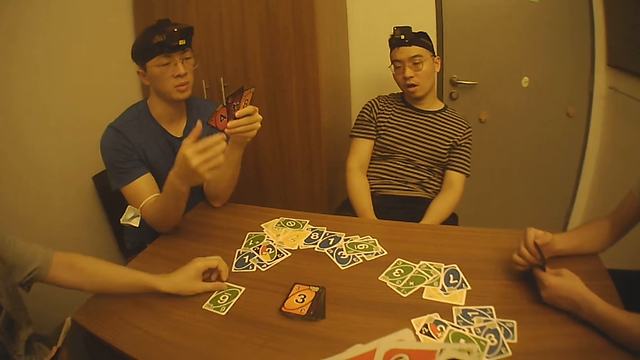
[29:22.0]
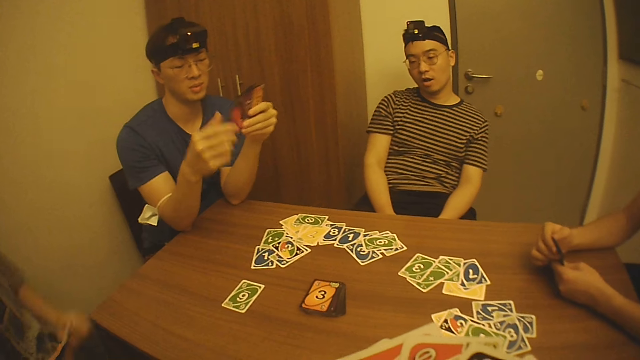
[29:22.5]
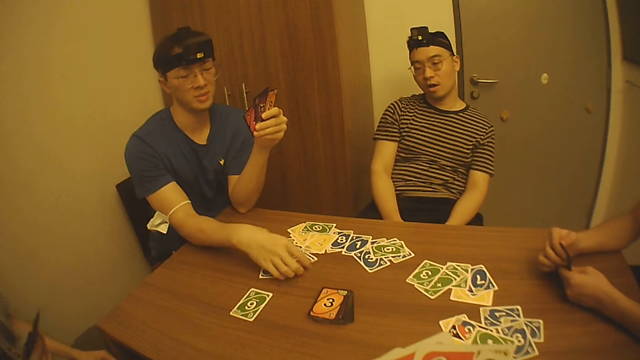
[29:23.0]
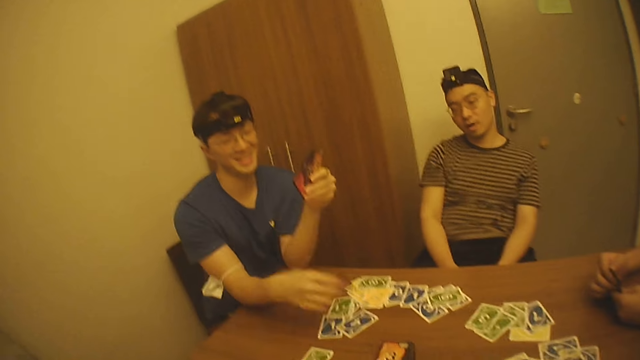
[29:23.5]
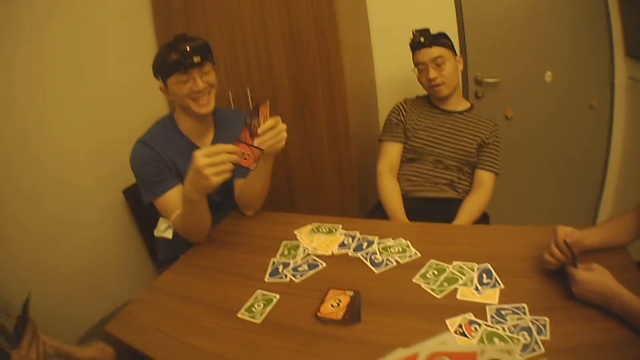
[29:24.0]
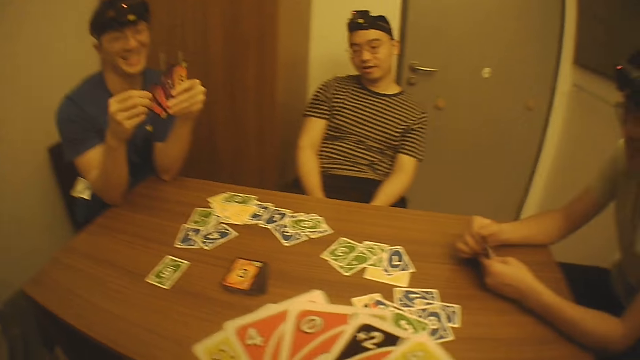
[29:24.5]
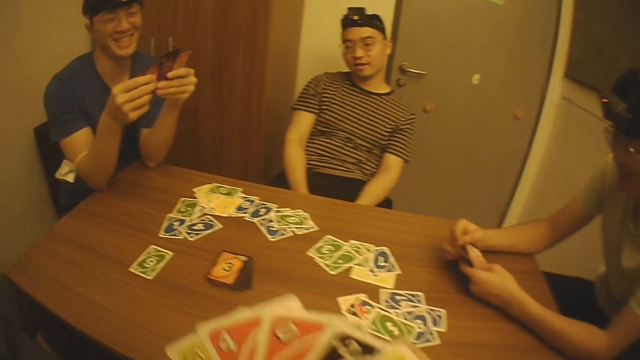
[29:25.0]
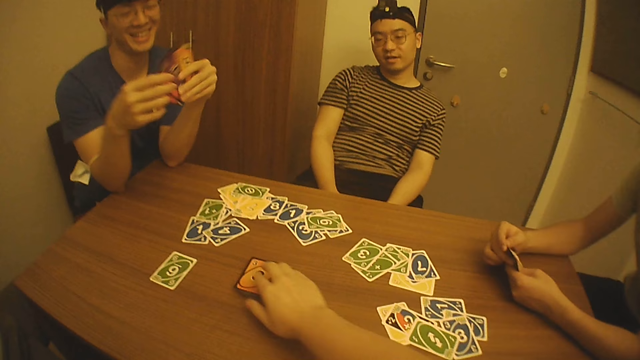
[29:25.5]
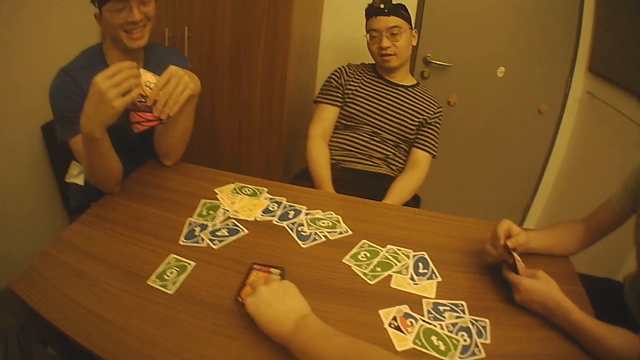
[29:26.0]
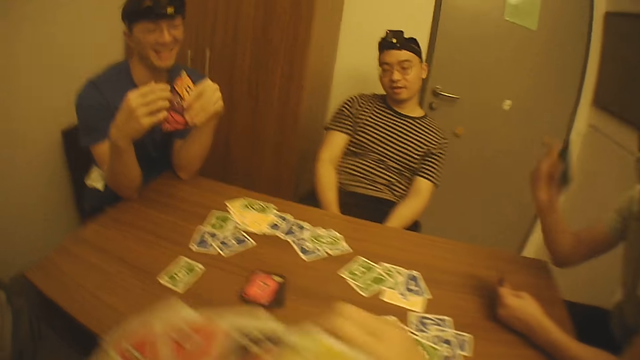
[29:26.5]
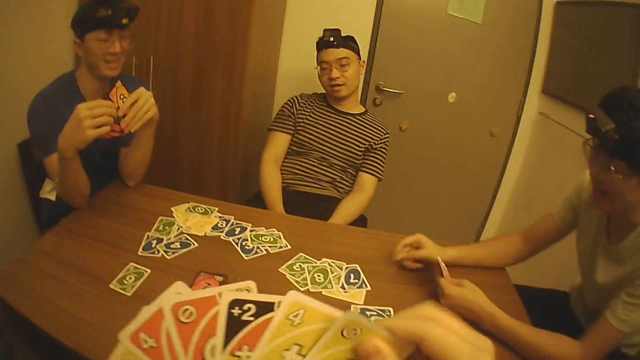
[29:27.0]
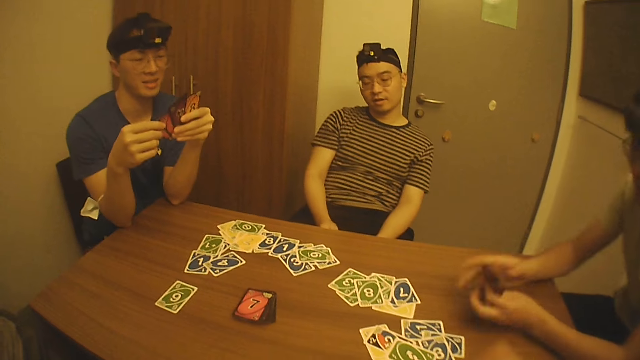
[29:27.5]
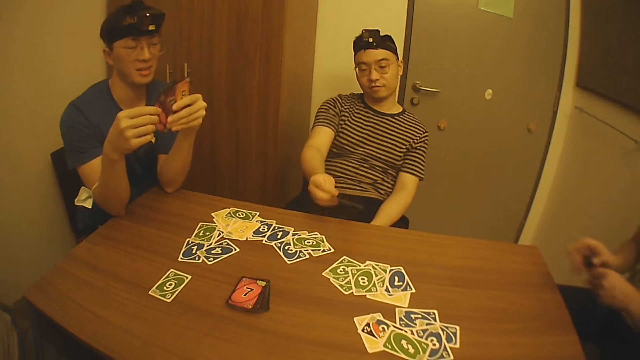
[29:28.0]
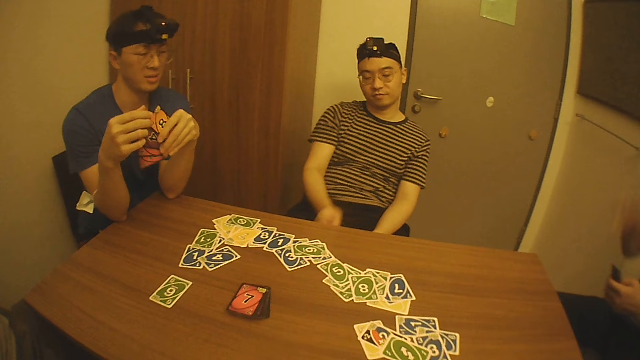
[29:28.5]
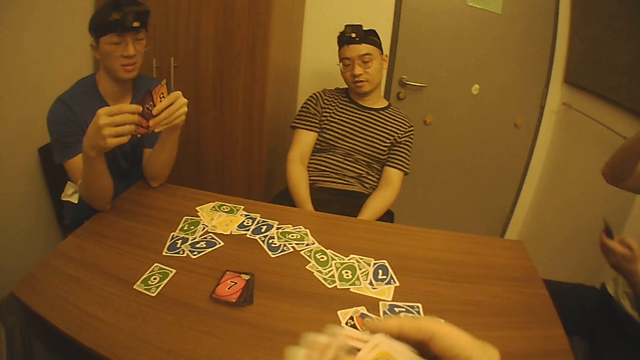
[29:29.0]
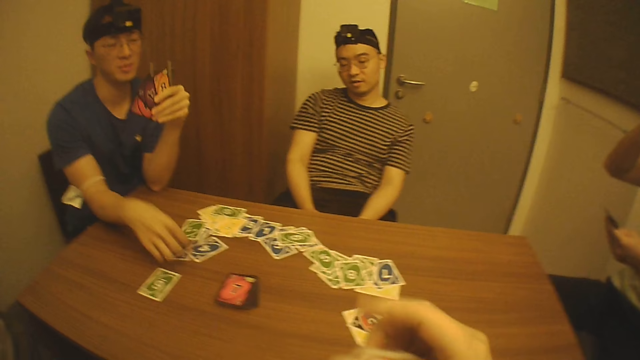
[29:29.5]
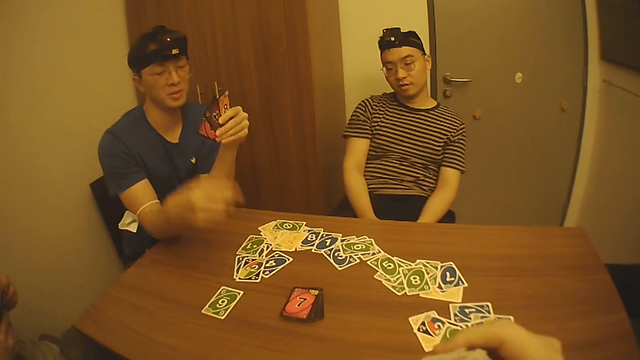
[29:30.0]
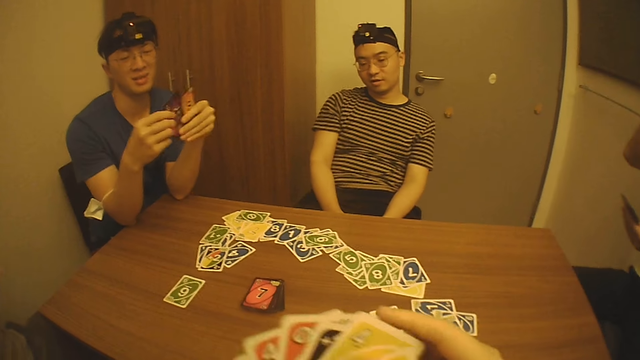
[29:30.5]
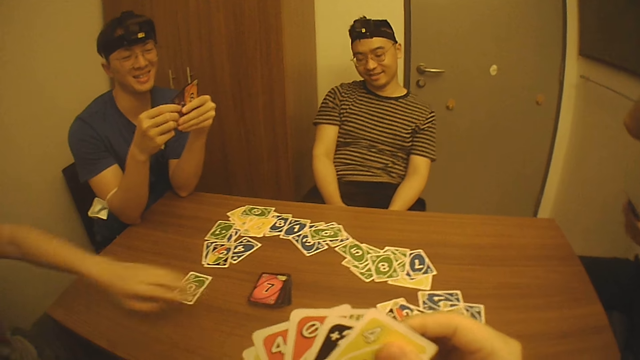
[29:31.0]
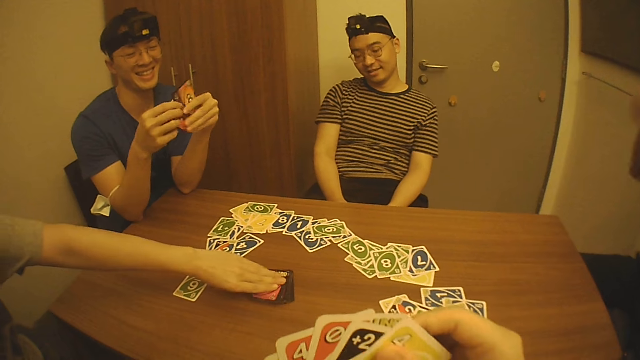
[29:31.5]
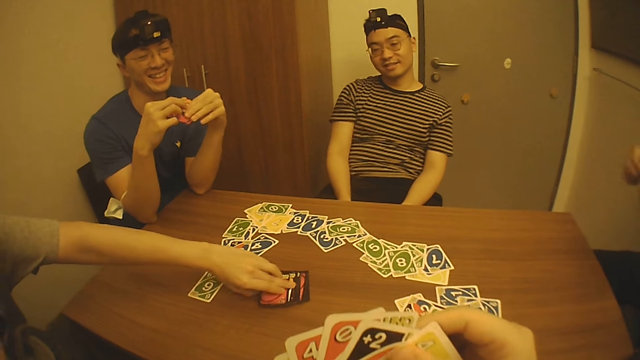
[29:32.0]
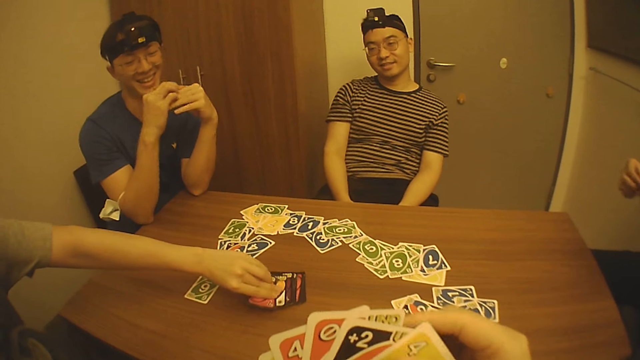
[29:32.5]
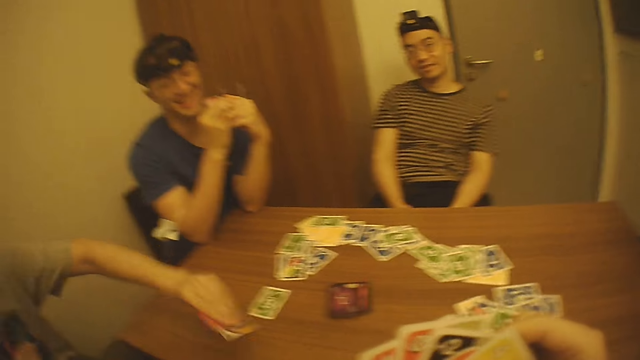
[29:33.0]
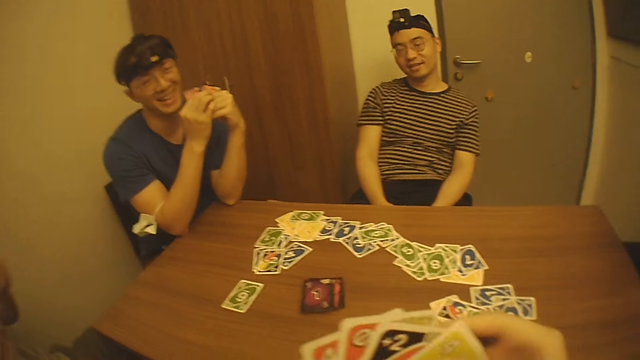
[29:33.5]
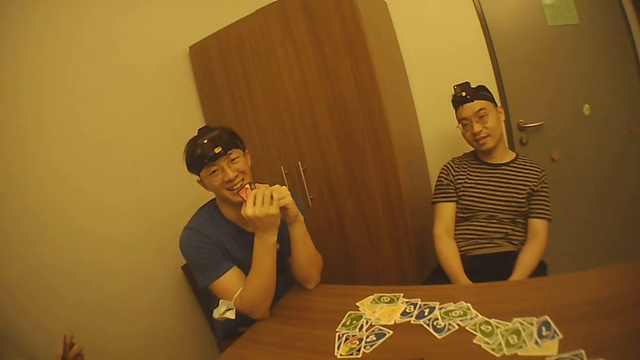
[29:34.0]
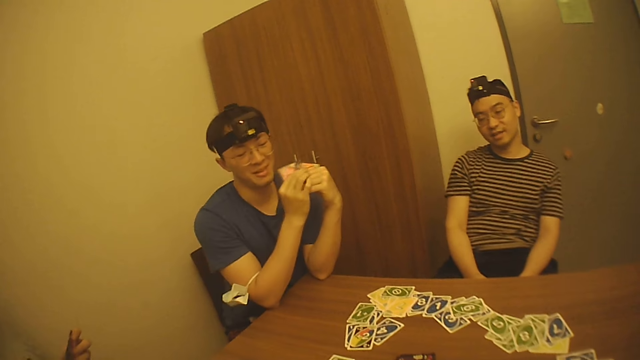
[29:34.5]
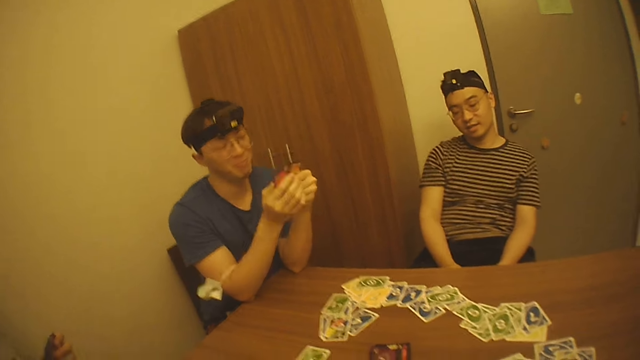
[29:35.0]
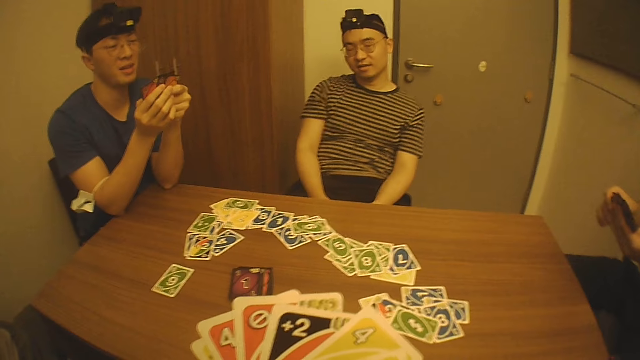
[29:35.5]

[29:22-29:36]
A man places a card on the table with his right hand. Another man places a card on the table with his left hand. The first man picks a card from the table with his right hand. The camera wearer picks a card from the table with his right hand. A third man places a card on the table with his right hand. A fourth man places a card on the table with his right hand. The first man puts a game card on the table. The first man taps the cards on the table with his right hand. The second man picks cards from the table with his left hand.

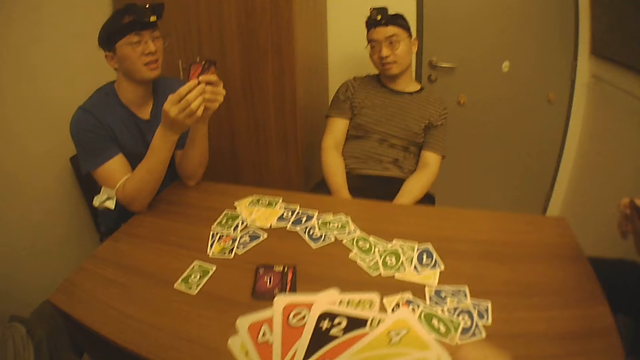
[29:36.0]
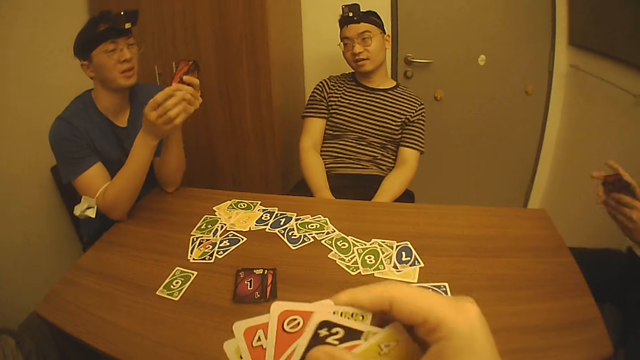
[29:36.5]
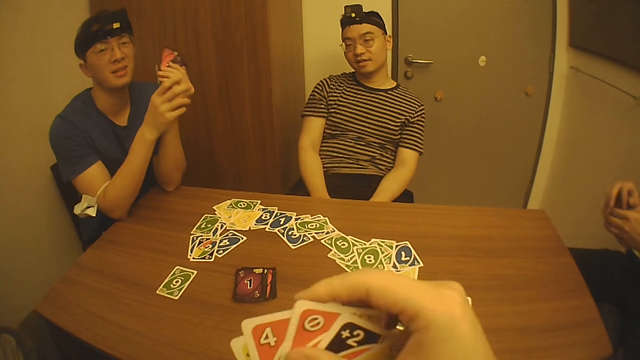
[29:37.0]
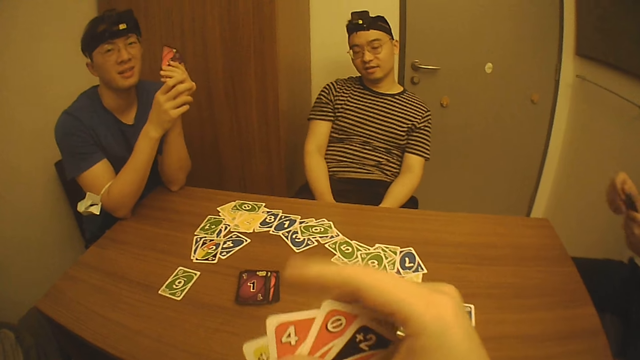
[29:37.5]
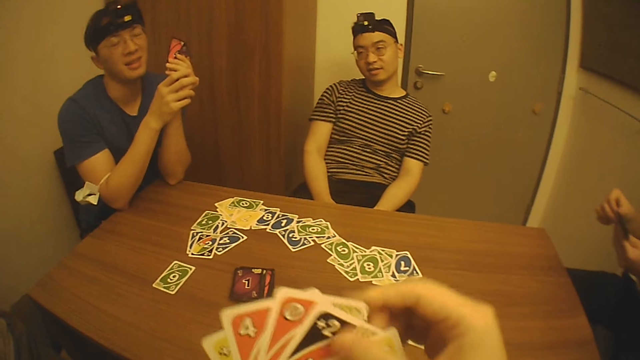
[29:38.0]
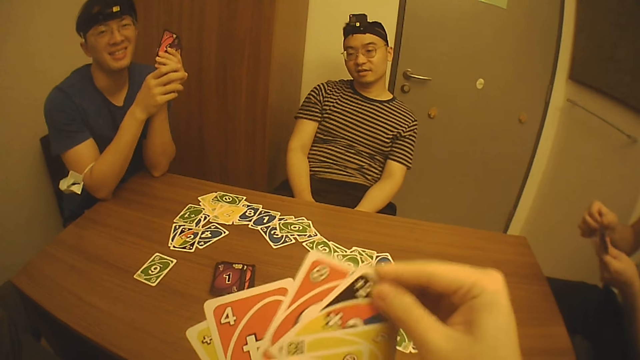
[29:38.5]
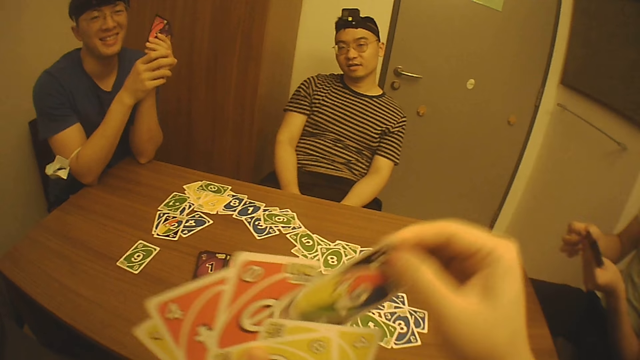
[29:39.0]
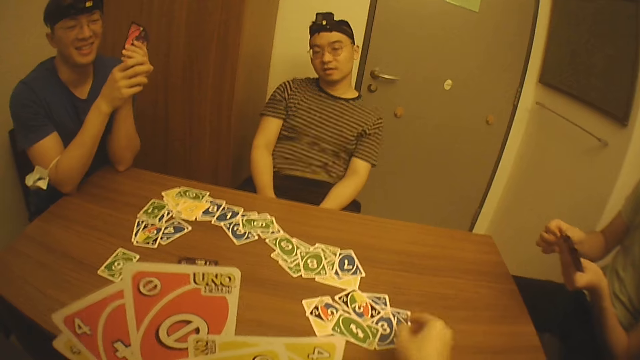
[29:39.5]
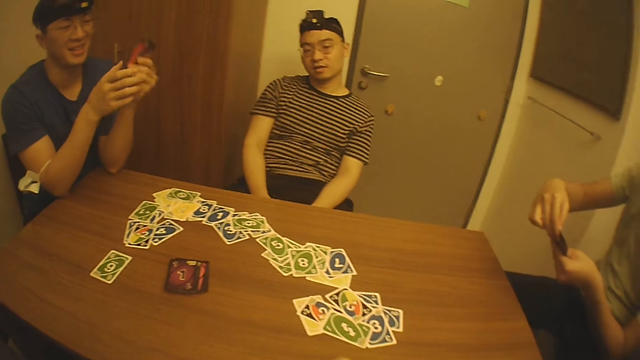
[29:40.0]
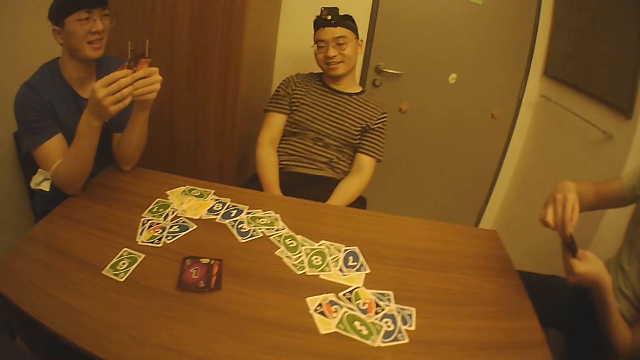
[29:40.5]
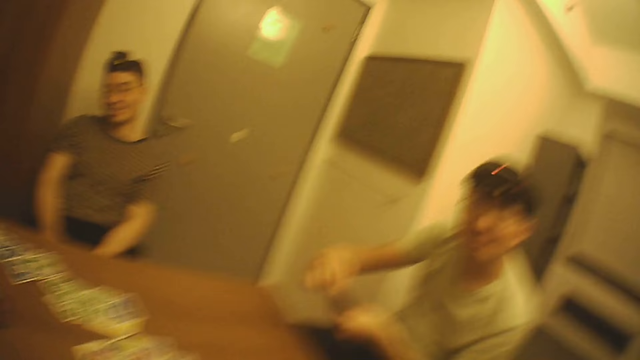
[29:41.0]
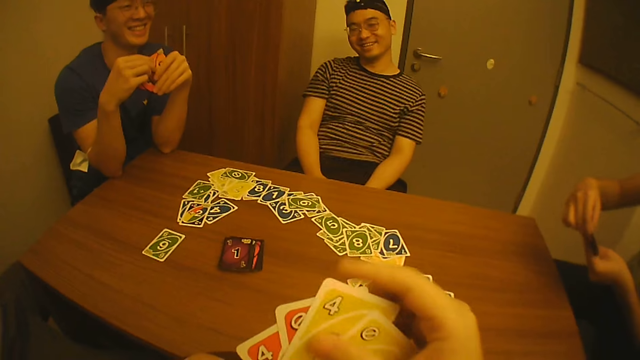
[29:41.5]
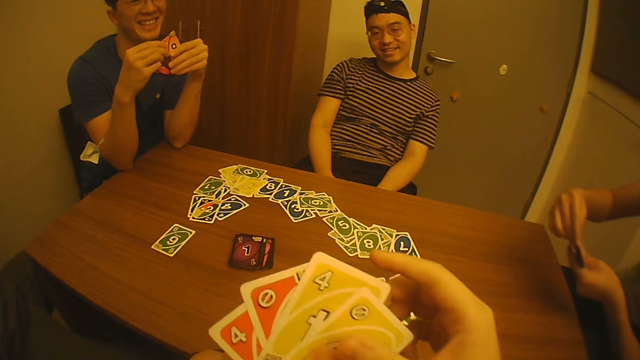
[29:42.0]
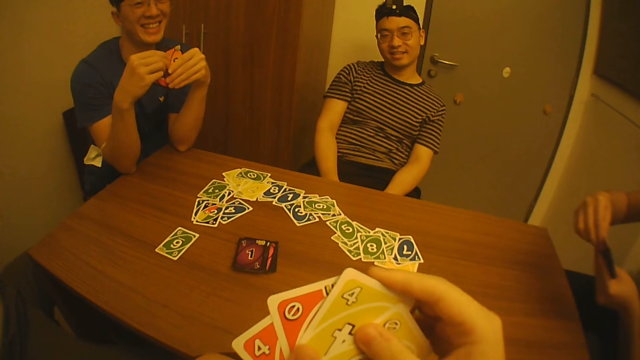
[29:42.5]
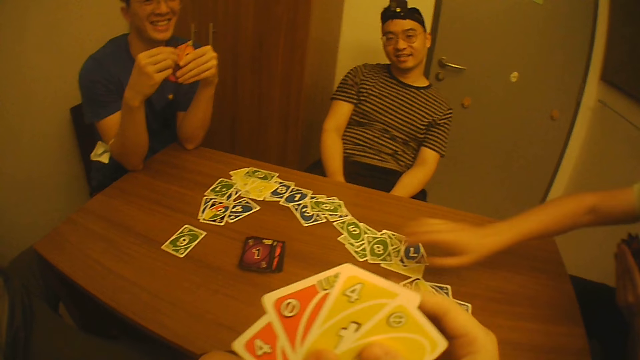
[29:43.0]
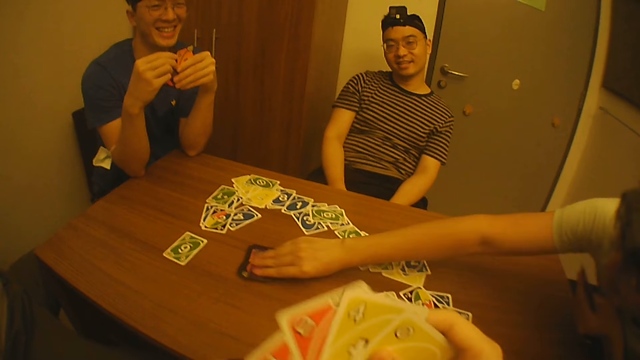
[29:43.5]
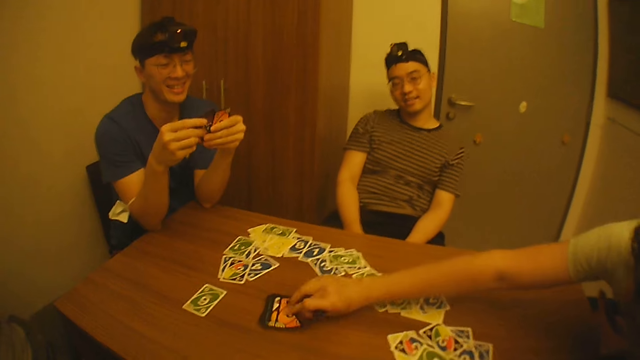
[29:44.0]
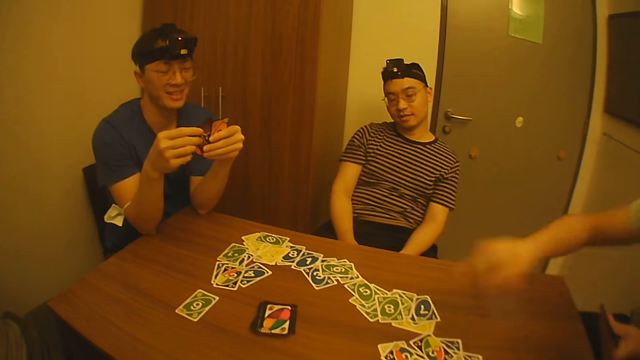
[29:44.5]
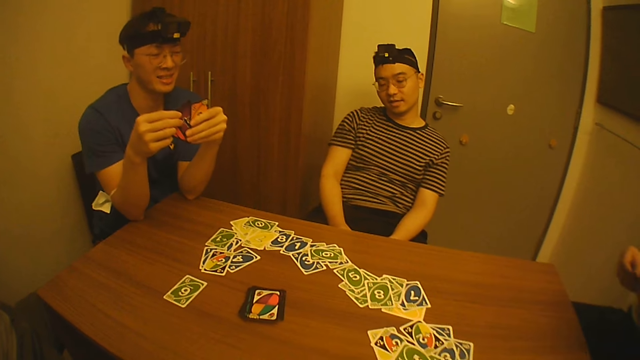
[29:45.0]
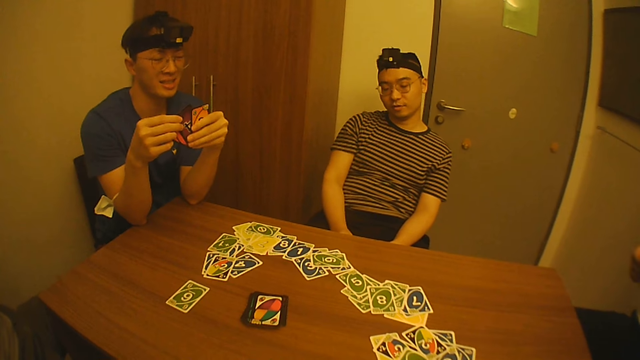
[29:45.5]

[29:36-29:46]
The camera wearer places a card on the table with his right hand. A man picks a card from the table with his right hand.
